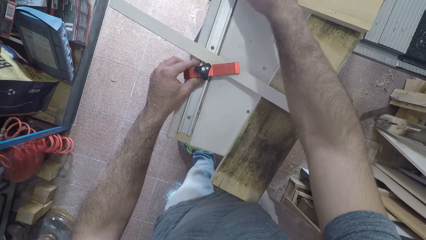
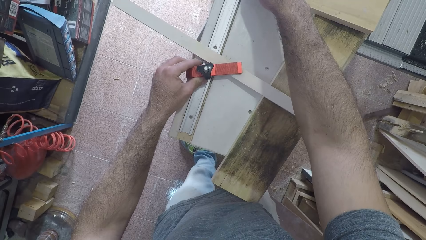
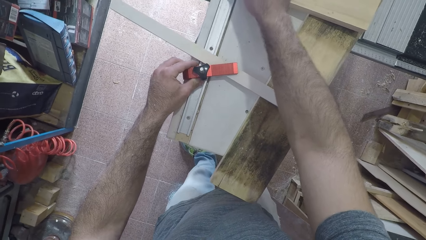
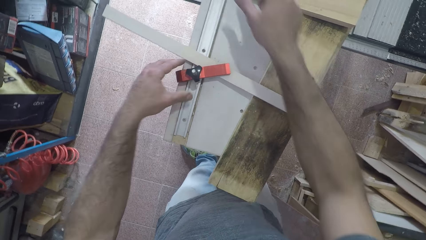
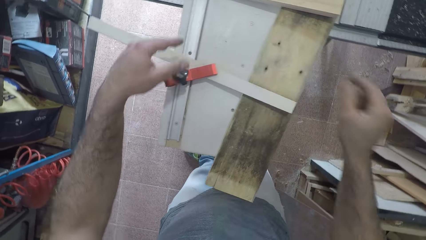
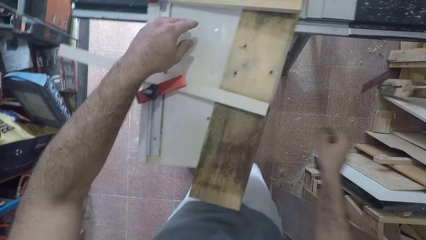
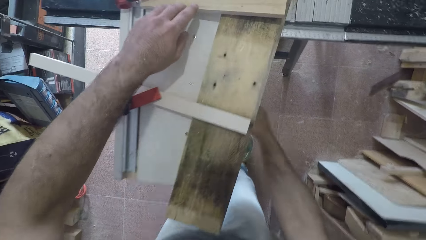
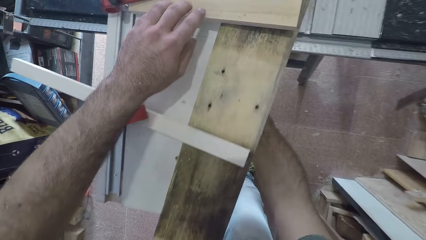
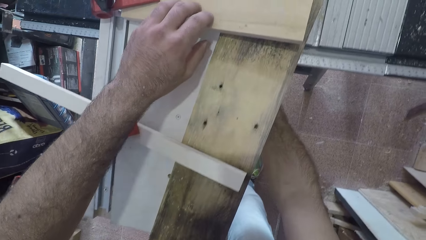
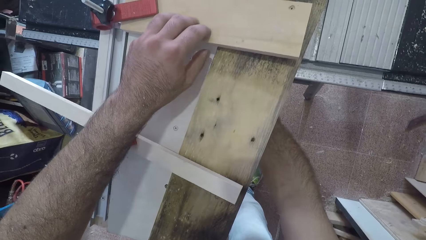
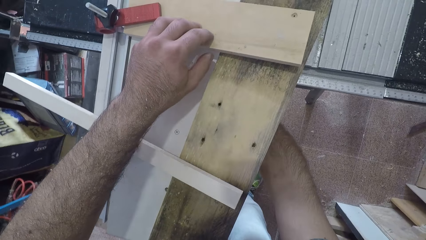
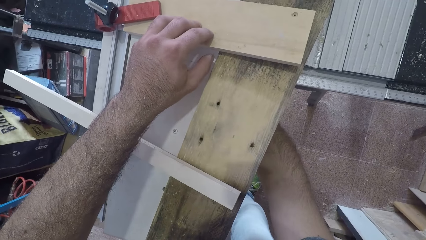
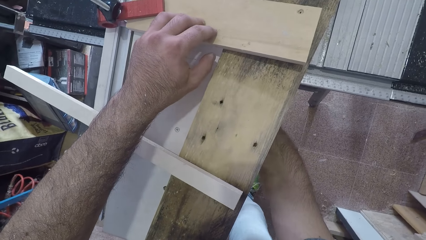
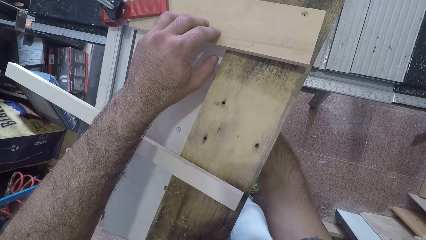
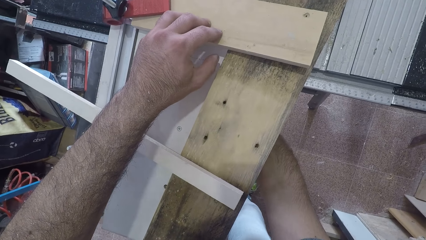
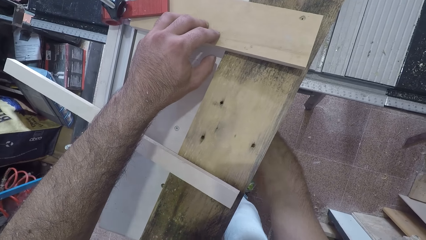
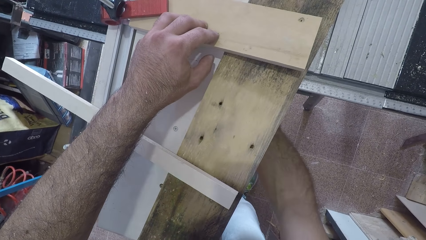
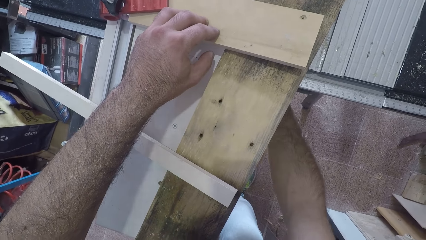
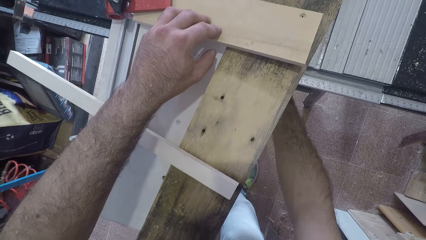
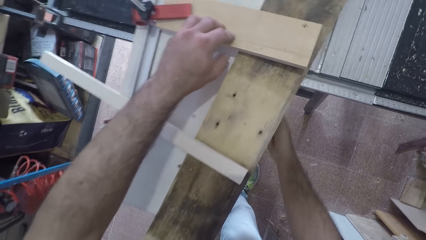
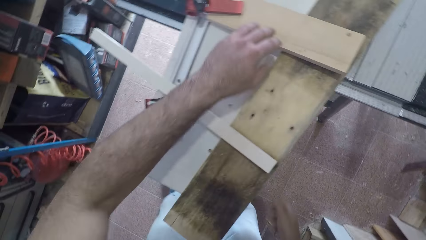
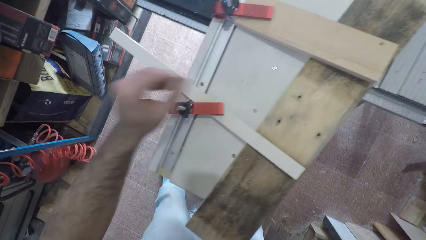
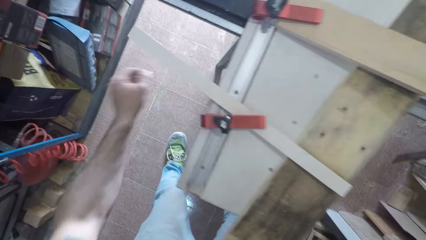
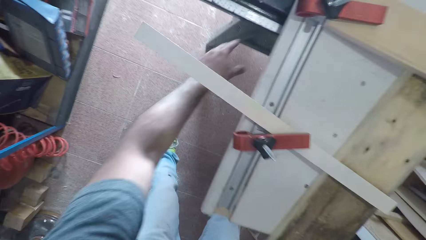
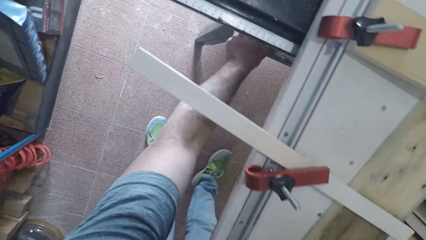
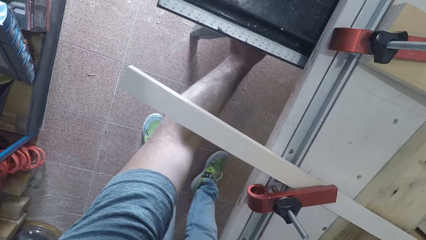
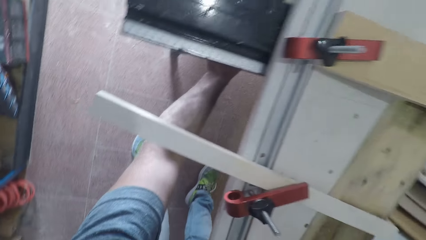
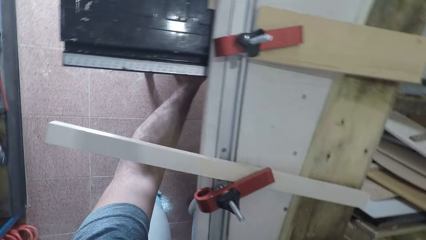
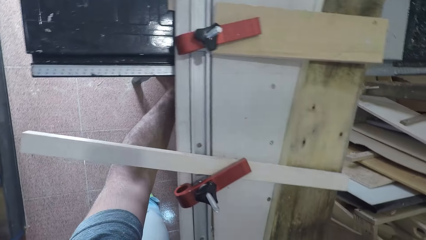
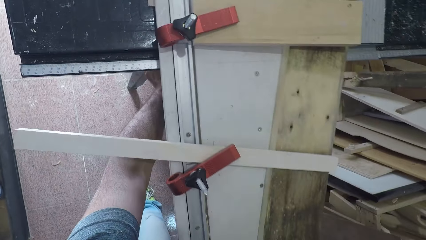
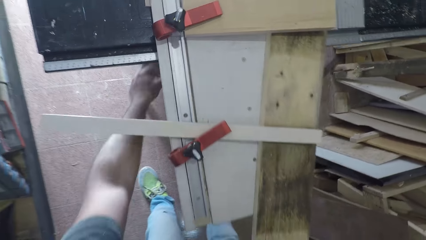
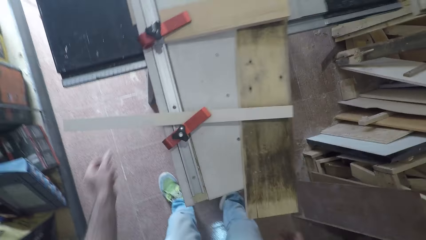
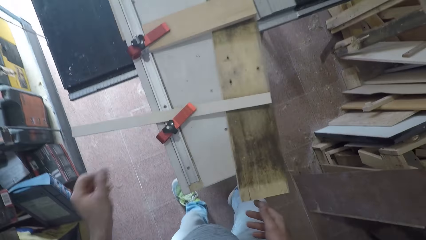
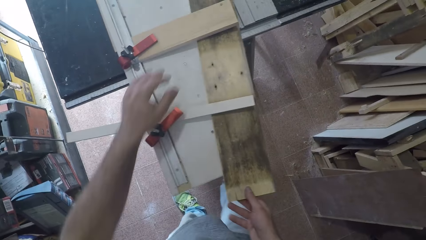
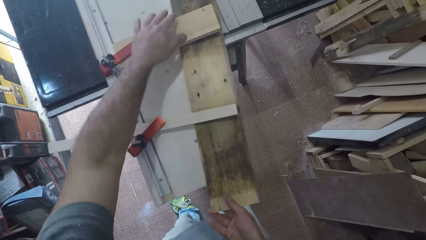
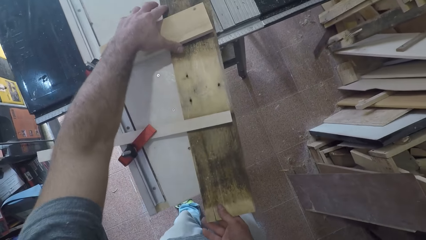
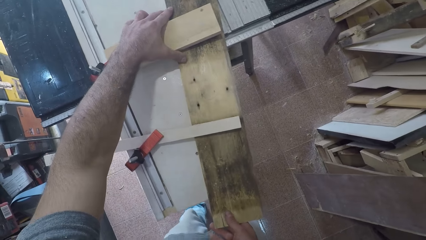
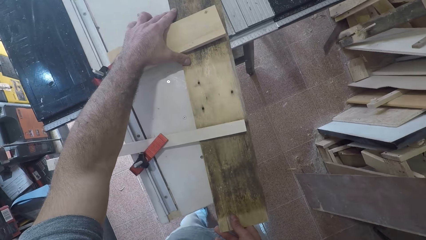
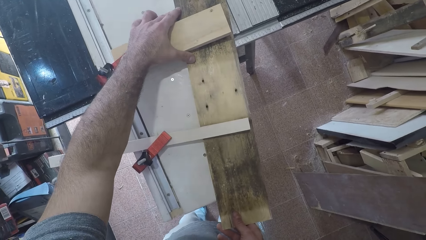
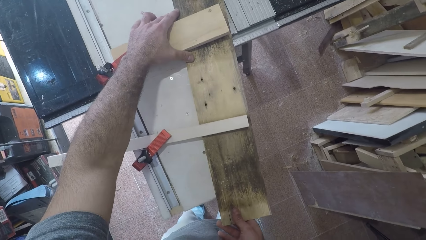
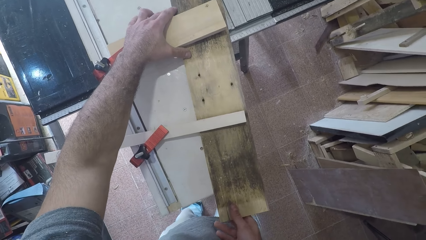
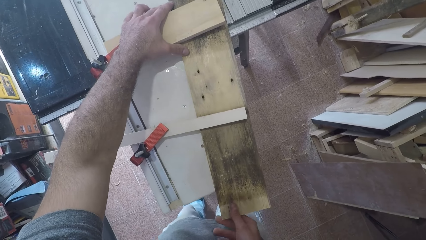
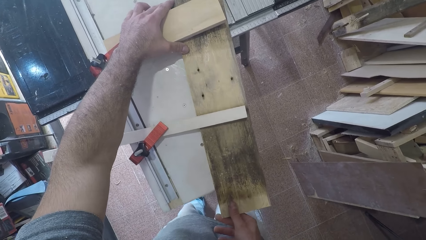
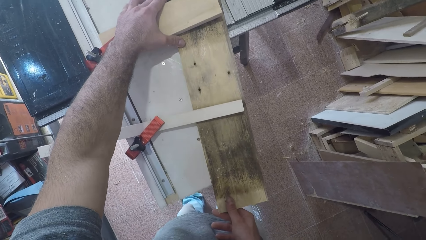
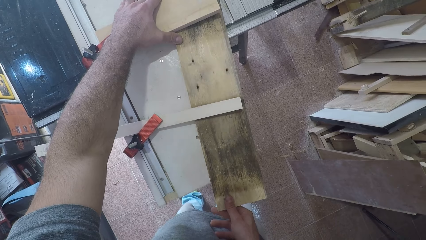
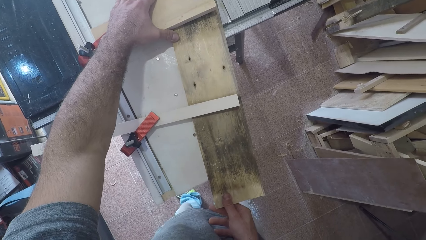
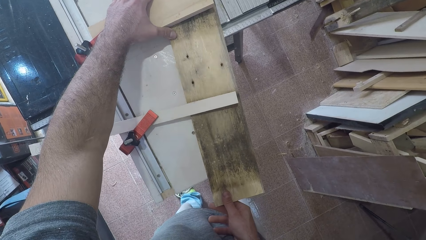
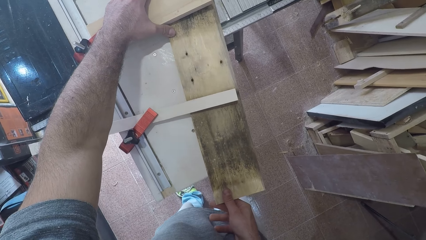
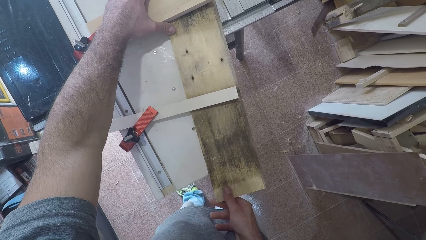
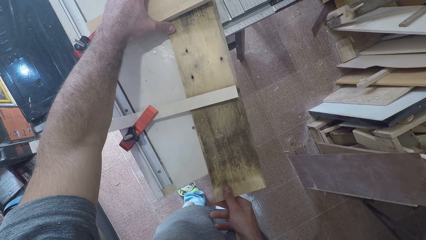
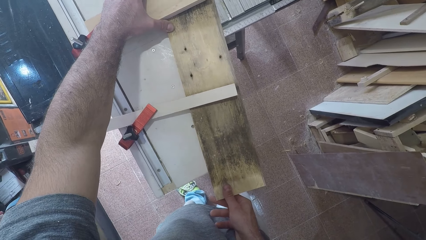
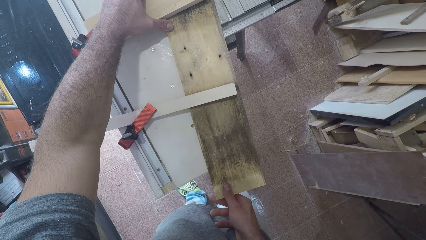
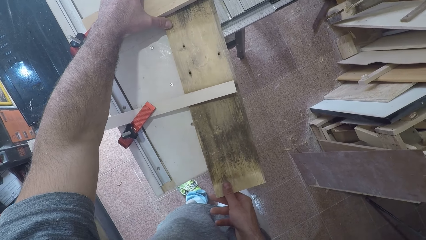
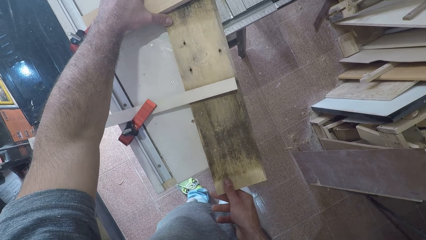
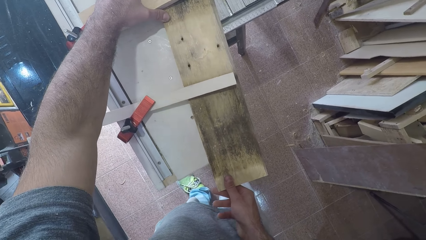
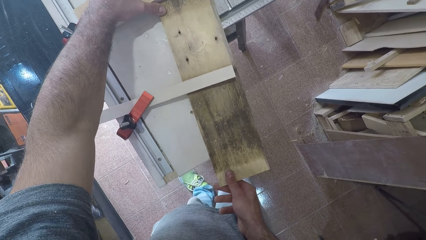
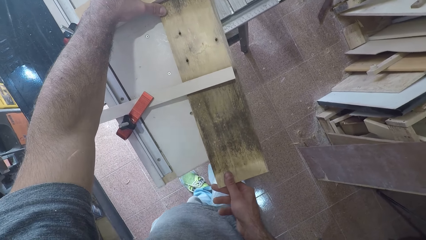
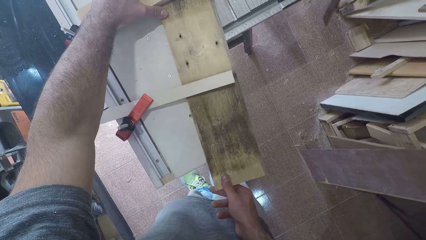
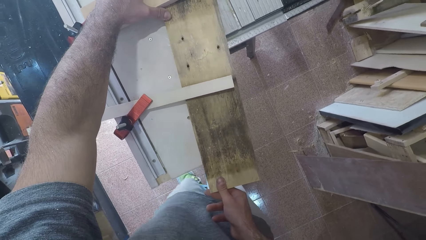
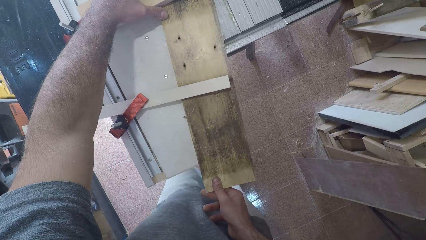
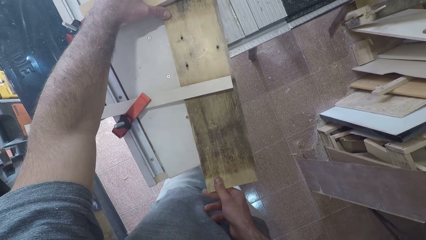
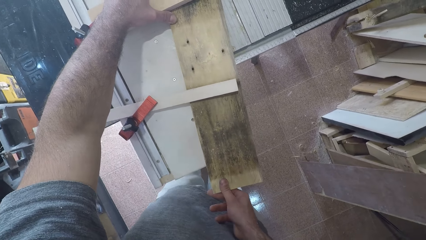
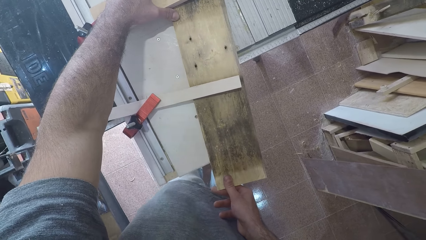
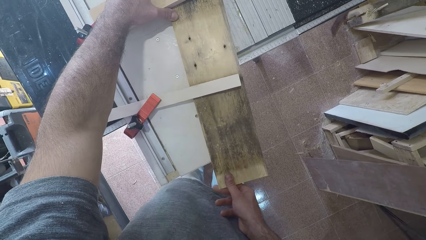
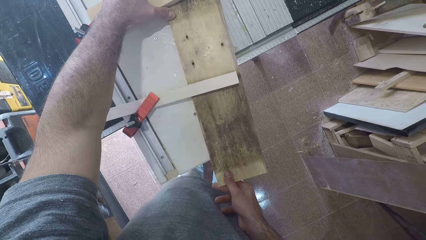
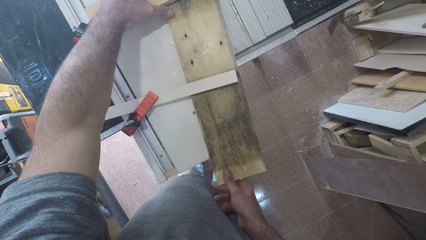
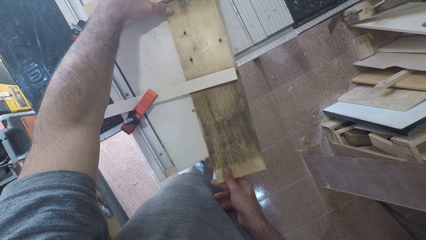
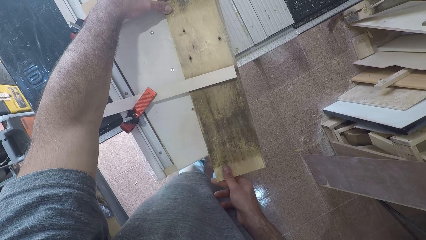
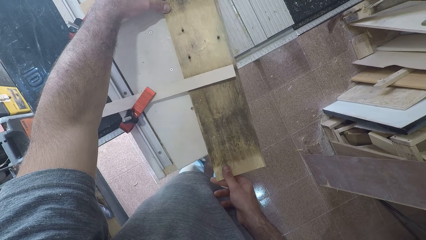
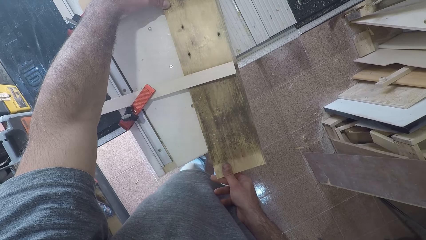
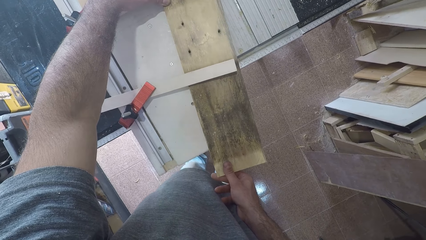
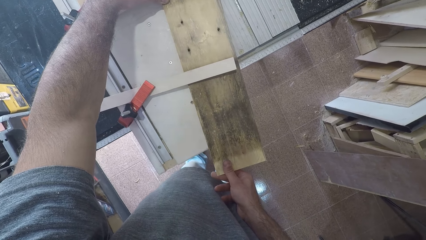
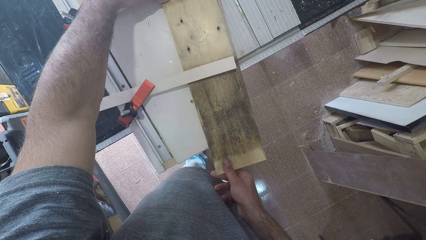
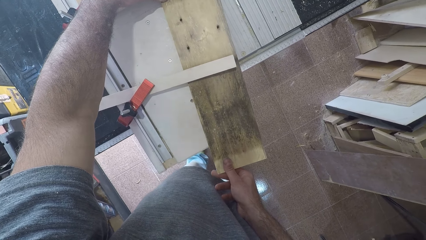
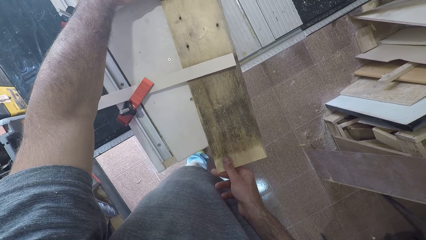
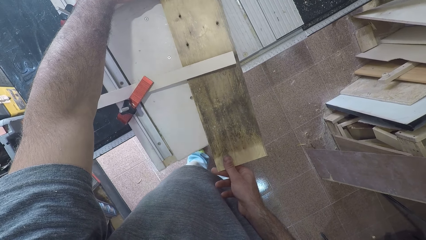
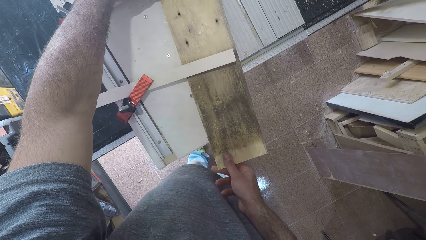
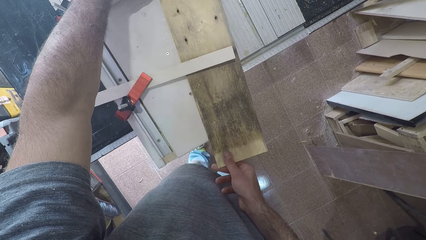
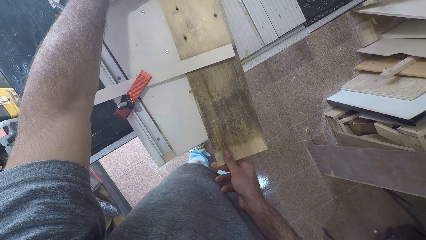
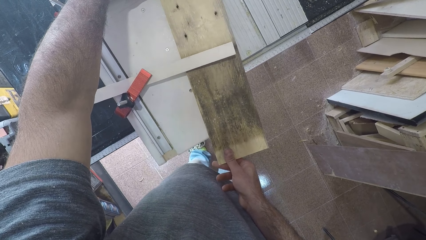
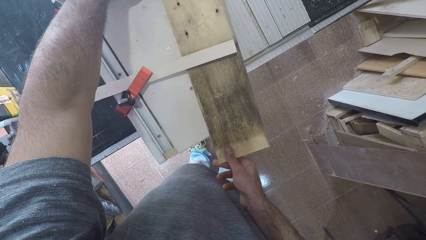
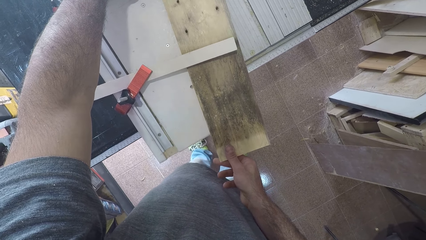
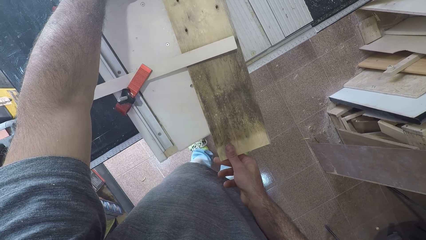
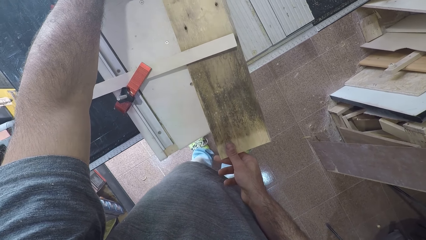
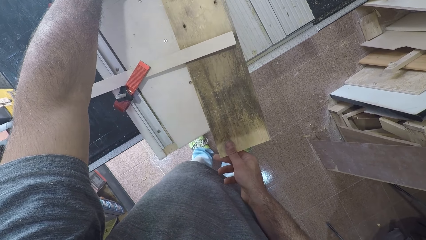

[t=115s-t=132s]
The camera wearer removes his left hand from the fastener. He dips his right hand beneath the workbench. He holds a piece of plank on the workbench with his left hand. He turns on the table saw. He removes his right hand from beneath the workbench. He removes his left hand from the piece of plank on the workbench. He puts his left hand beneath the workbench. He removes his left hand from beneath the workbench. He holds the plank on the workbench with his right hand. He holds a piece of wood on the workbench with his left hand. He adjusts the position of the wood. He cuts the plank with the saw. He pushes the wood on the table towards the table saw. He moves towards the table saw. He moves the wood towards the table saw.
